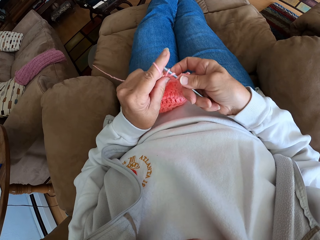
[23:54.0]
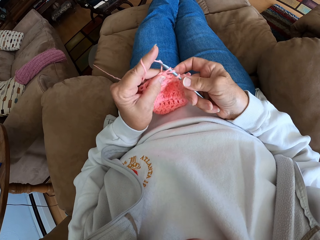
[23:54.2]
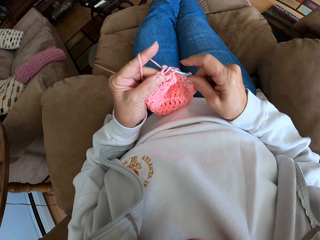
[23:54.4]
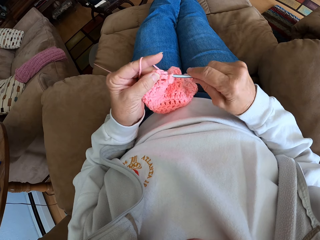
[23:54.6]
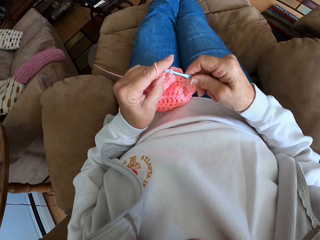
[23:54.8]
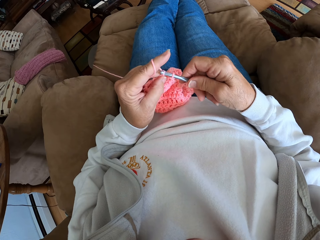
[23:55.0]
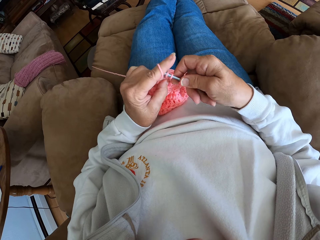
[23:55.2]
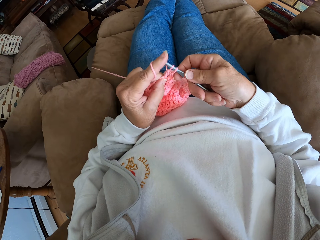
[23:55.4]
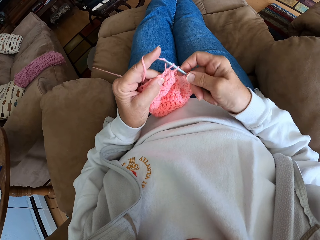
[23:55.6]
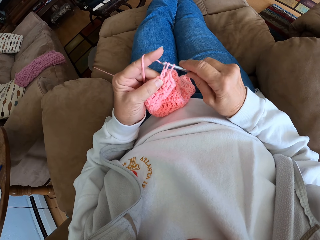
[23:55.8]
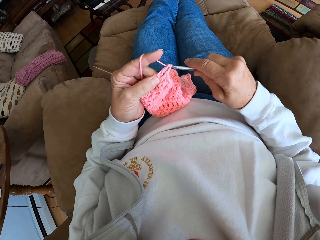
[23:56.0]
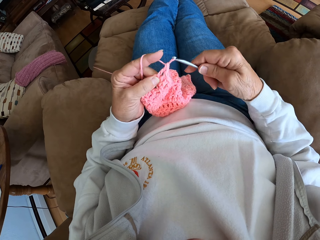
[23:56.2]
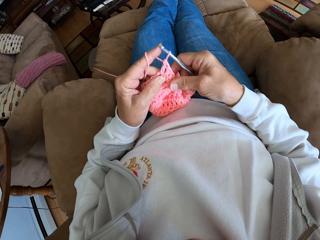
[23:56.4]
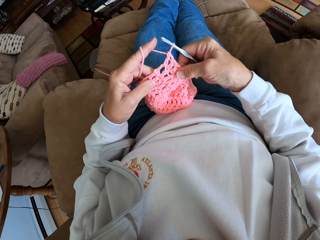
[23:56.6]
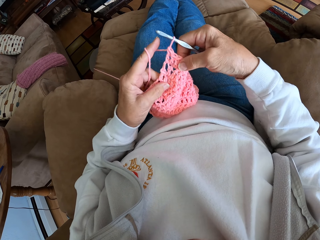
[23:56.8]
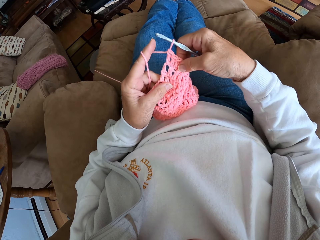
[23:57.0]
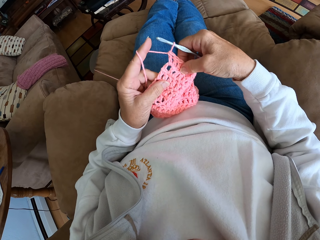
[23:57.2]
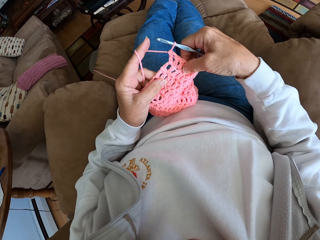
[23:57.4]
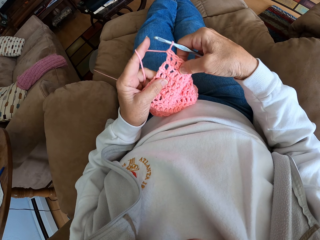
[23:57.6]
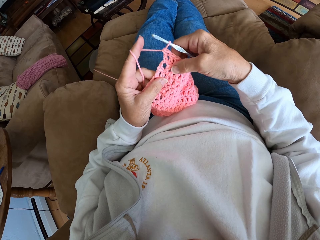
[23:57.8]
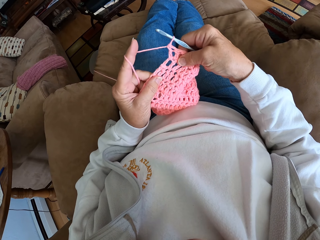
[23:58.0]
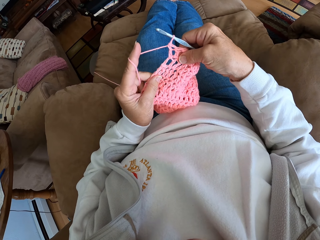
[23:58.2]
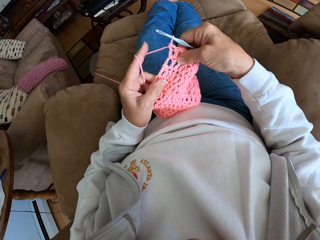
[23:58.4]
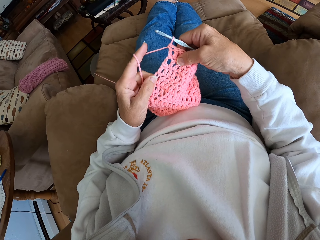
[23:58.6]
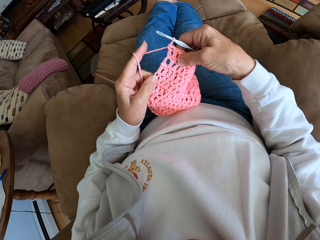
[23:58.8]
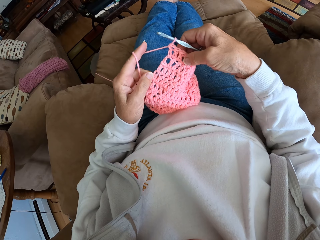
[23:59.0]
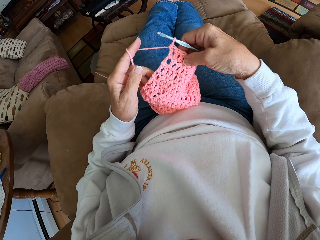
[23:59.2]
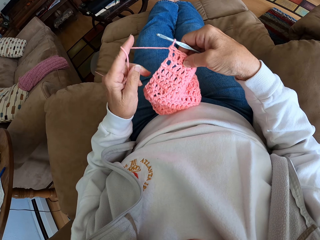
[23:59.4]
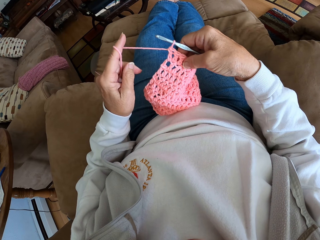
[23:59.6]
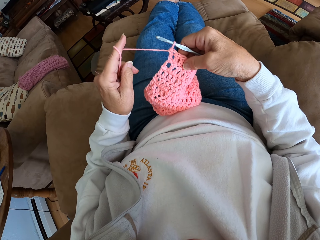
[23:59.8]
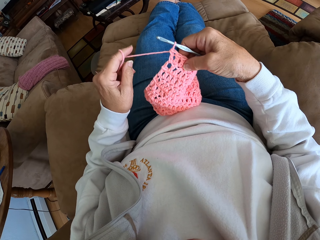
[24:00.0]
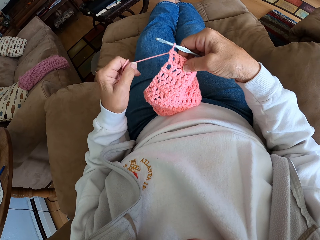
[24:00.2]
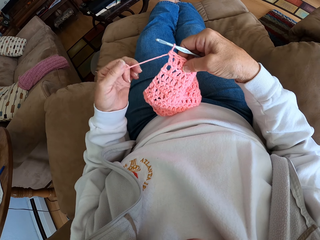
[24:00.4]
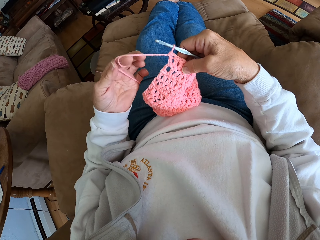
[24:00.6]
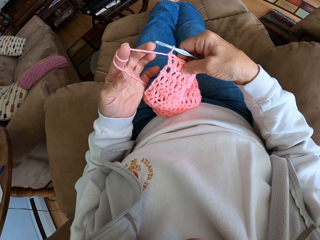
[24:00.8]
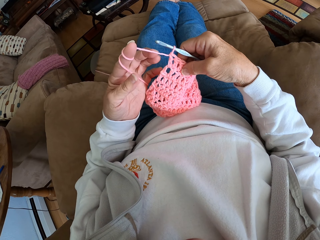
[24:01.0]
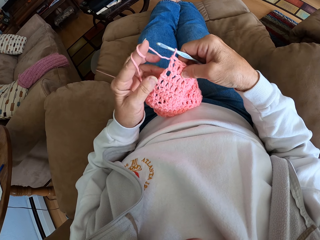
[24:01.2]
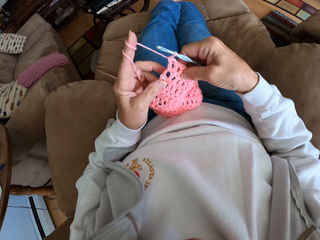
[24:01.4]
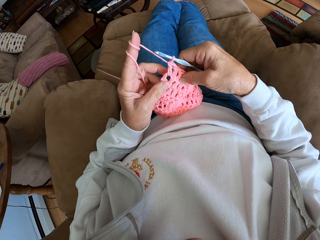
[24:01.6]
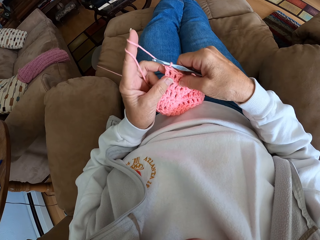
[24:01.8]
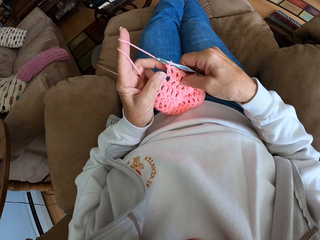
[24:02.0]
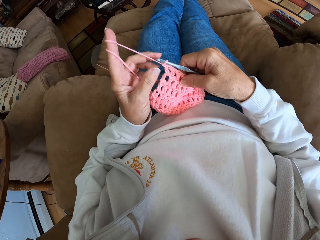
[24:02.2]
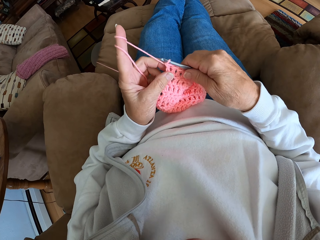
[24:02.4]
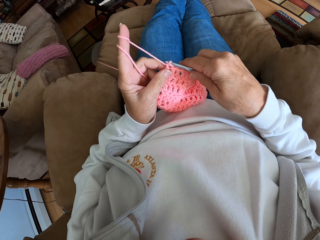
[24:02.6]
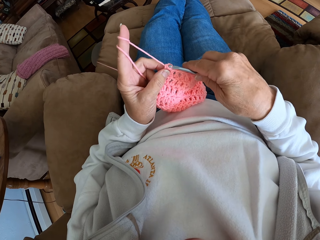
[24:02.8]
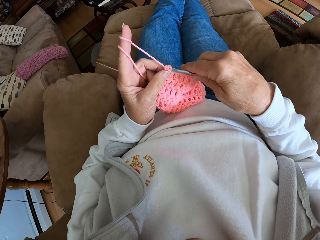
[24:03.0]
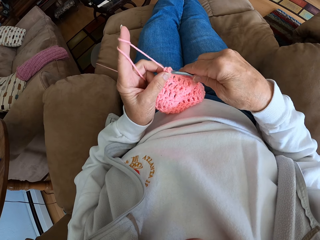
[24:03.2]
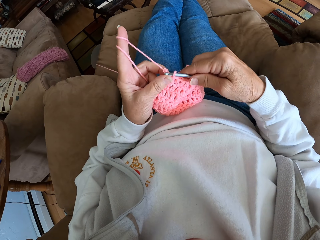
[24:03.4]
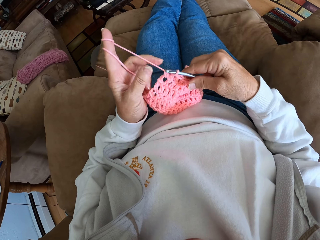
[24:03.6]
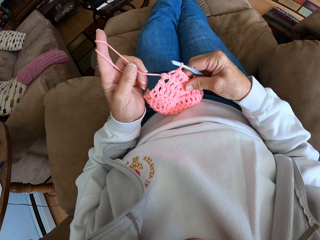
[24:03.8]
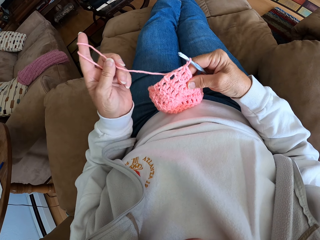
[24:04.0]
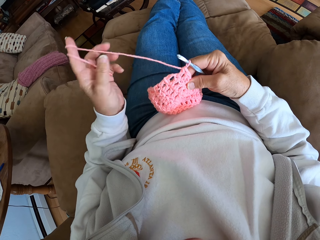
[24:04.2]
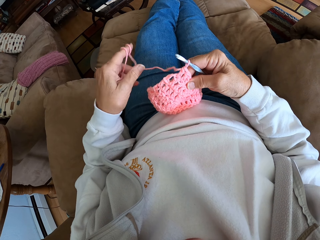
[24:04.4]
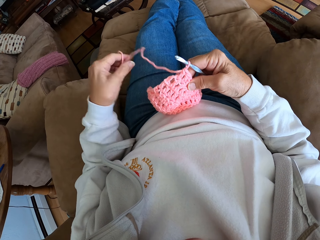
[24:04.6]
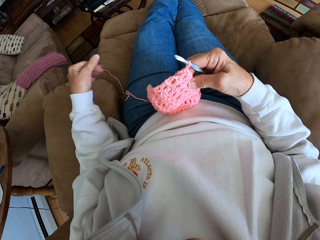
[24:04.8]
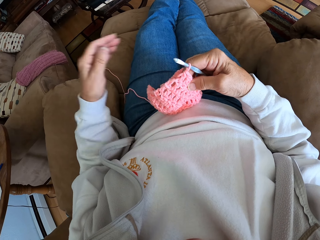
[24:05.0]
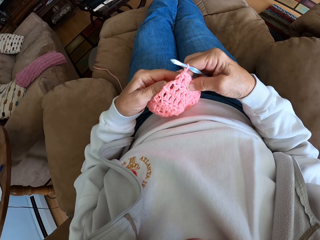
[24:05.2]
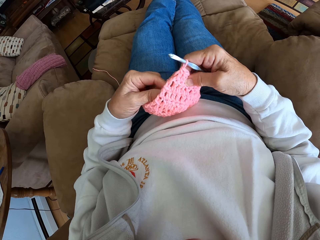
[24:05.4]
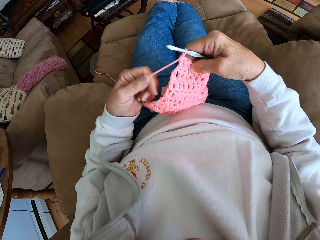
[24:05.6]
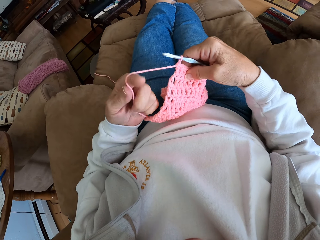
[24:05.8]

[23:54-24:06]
The camera wearer adjusts the yarn with her hands. She inspects the cloth. She pulls the yarn. She holds the cloth. She knits. She loses the crochet. She pulls the yarn.

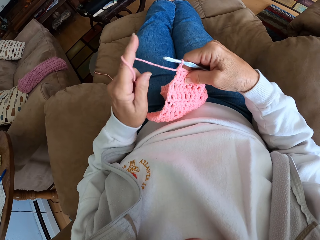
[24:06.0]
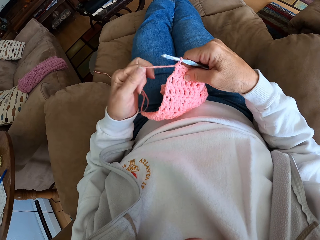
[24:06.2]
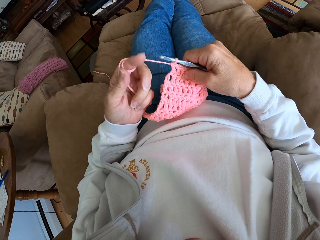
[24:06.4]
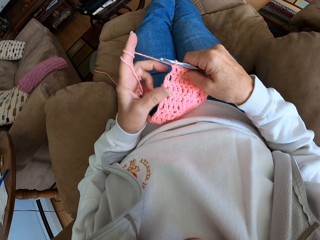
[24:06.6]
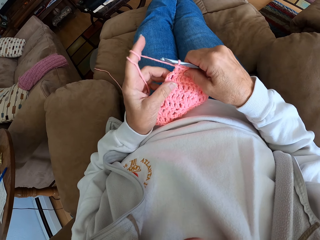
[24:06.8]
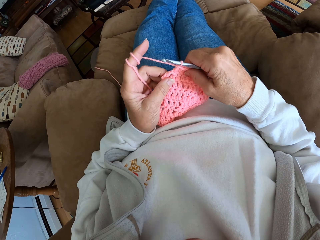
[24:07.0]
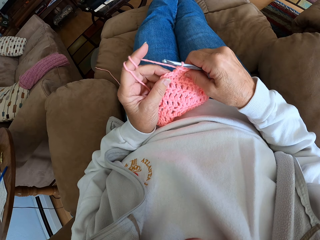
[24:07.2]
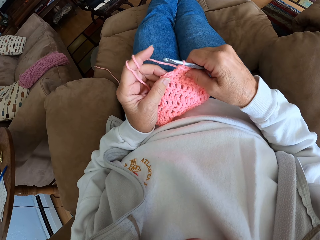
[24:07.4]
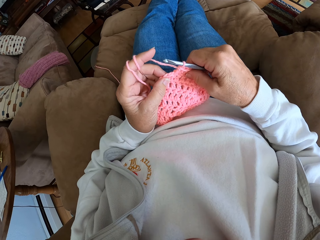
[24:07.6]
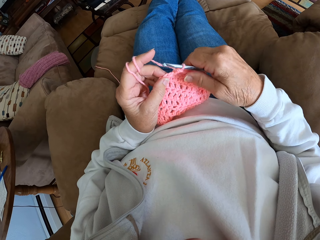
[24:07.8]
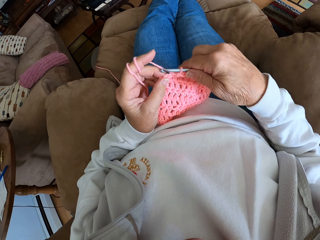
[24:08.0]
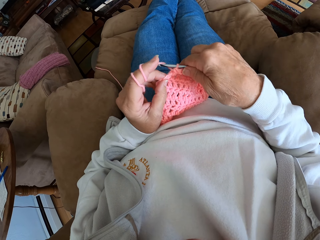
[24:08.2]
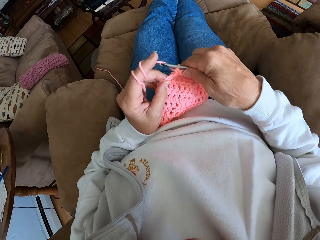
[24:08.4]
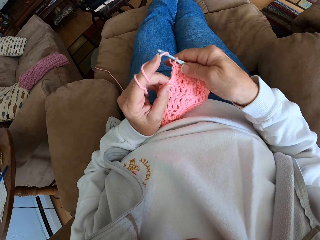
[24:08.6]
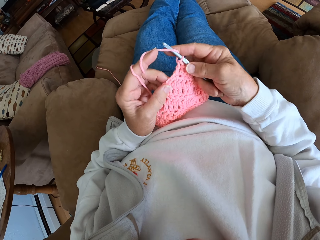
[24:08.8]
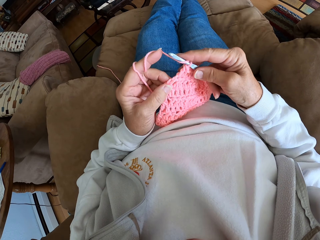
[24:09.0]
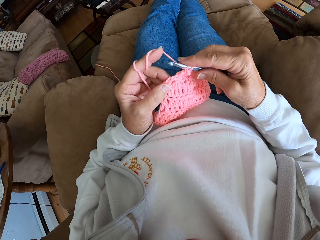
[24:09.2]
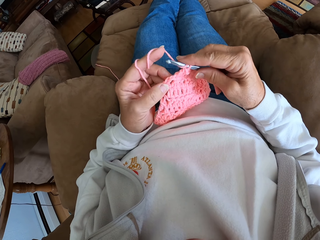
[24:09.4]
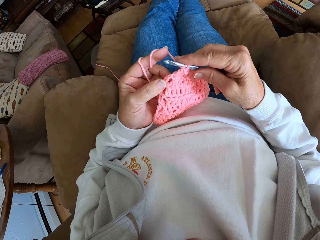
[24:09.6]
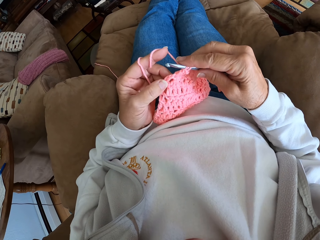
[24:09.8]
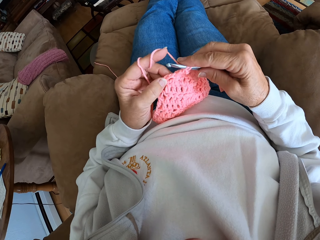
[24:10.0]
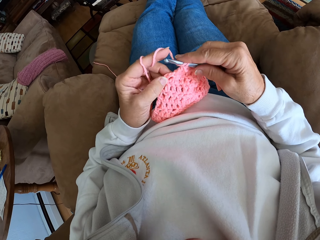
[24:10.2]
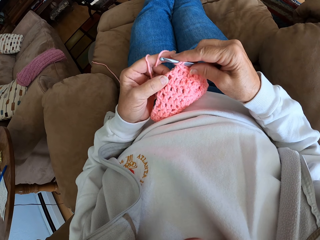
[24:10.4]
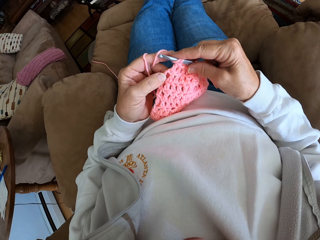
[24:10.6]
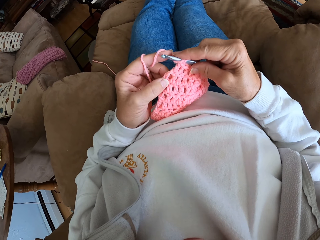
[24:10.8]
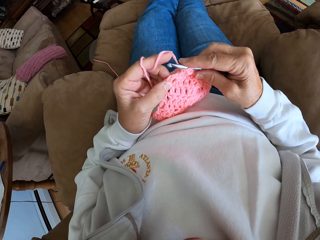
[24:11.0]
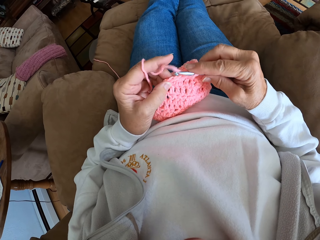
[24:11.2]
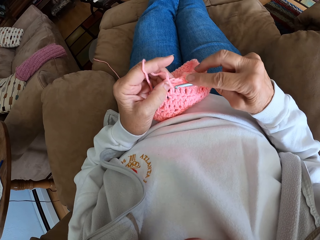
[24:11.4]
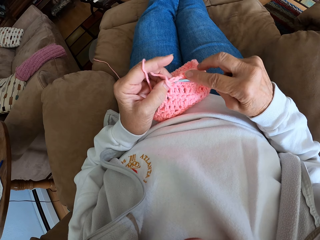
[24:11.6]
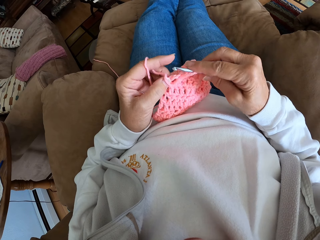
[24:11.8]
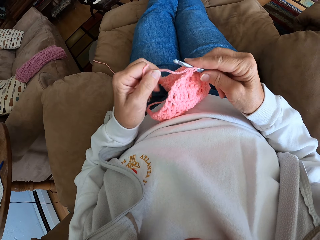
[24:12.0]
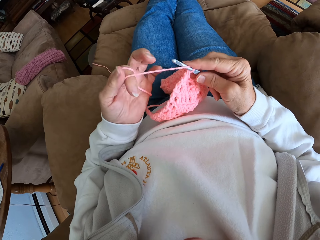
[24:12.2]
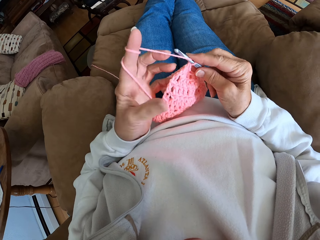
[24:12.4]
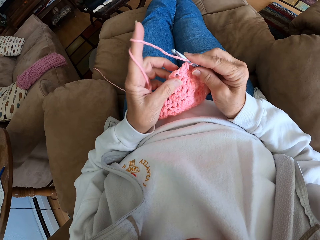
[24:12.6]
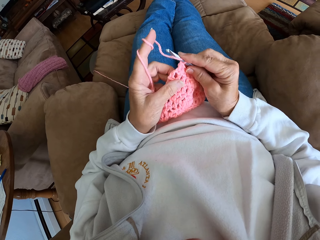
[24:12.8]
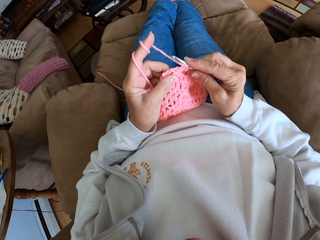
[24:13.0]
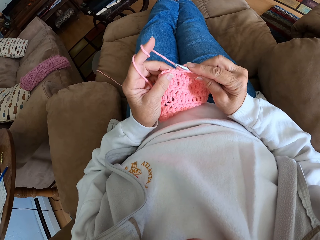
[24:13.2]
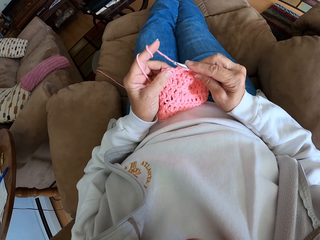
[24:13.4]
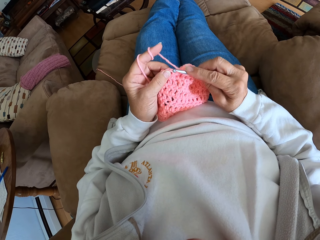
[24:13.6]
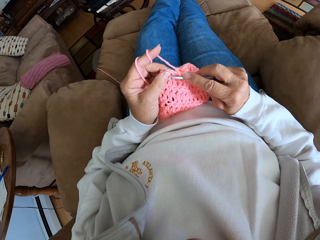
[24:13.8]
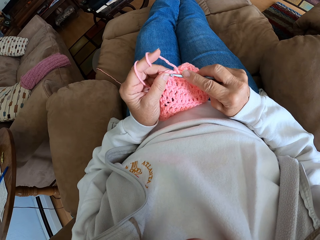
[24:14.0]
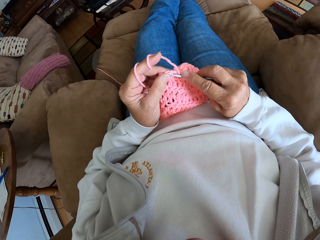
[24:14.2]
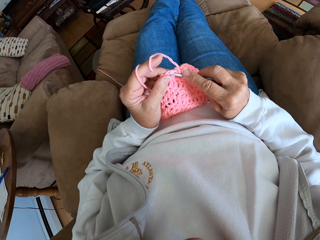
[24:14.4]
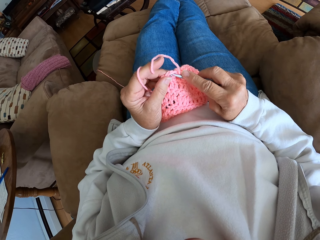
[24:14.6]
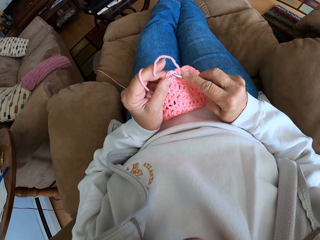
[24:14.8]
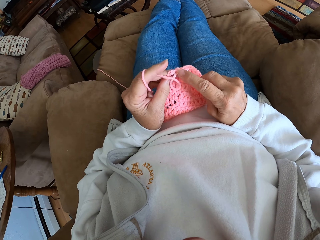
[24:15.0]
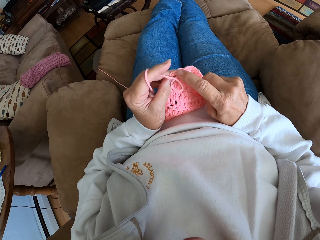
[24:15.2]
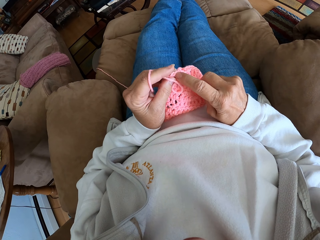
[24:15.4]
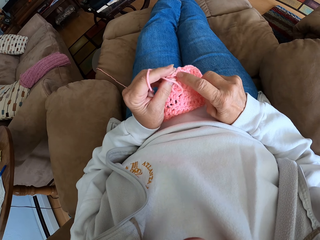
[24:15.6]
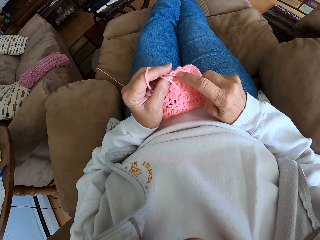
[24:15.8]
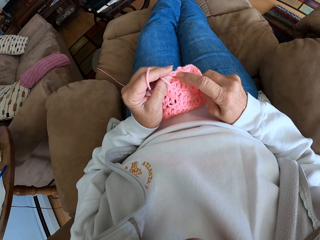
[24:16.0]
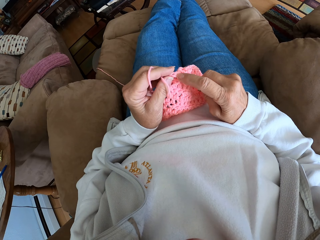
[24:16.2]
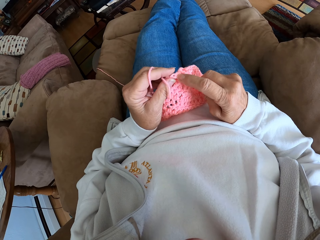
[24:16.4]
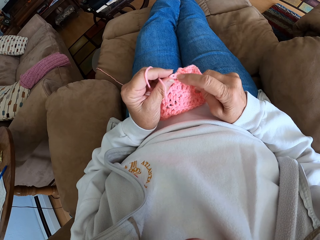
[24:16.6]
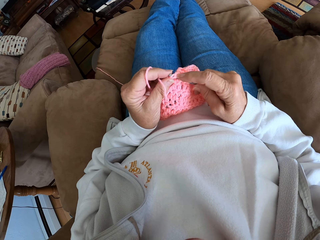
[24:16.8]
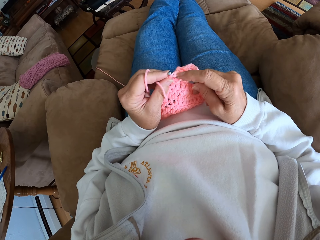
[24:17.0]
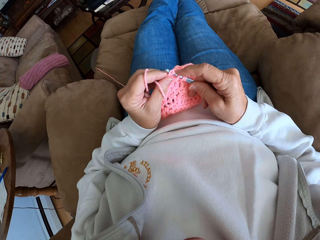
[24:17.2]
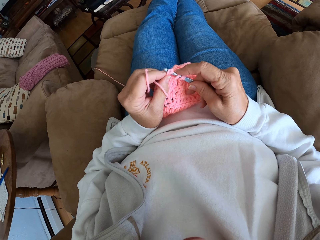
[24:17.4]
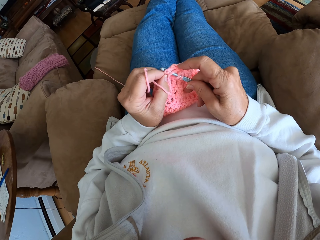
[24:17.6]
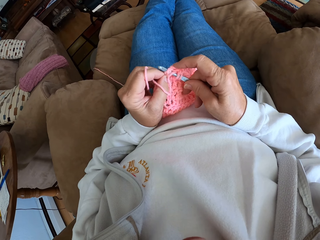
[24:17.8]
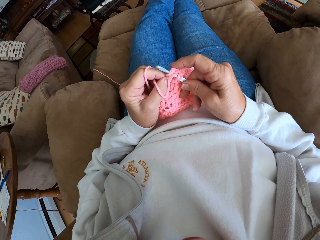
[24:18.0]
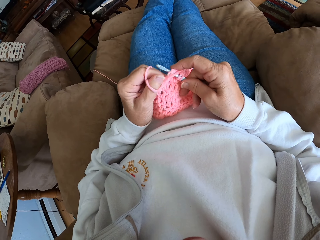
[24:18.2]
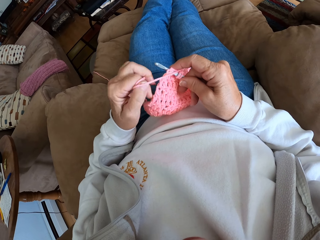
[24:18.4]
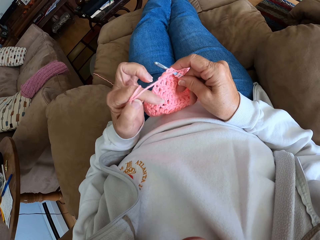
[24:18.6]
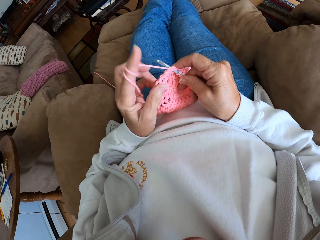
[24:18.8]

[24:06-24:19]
The camera wearer adjusts the yarn with her hands. She holds the yarn. She stares at the cloth. She crochets with the yarn. She pulls the yarn. She holds the cloth. She knits.
